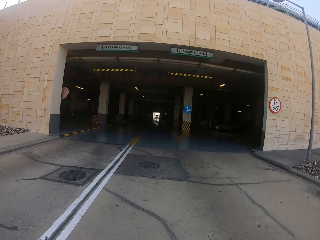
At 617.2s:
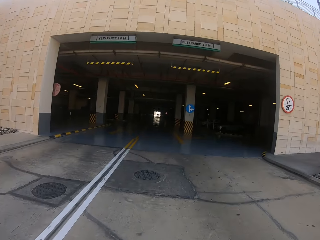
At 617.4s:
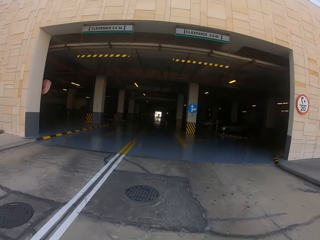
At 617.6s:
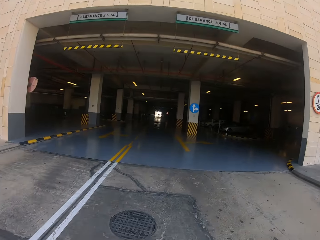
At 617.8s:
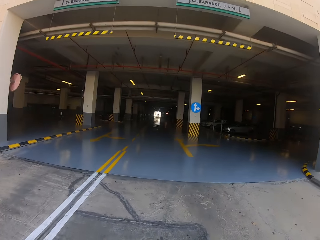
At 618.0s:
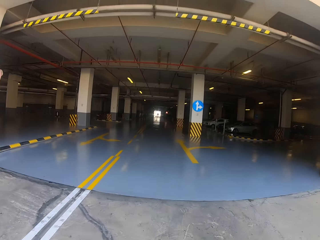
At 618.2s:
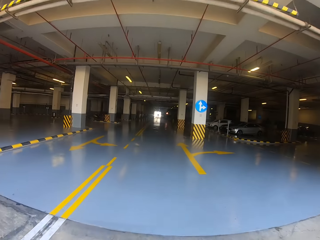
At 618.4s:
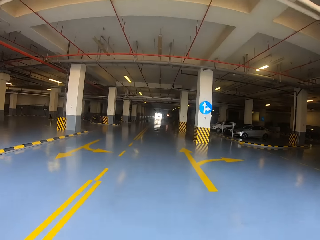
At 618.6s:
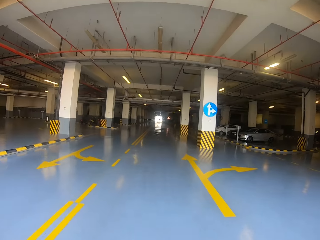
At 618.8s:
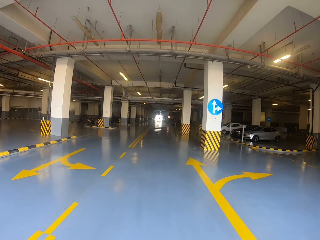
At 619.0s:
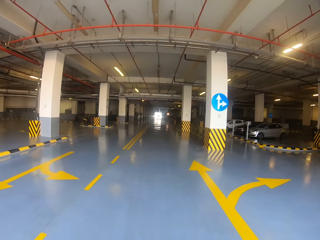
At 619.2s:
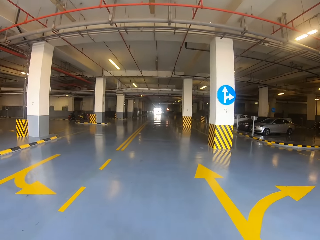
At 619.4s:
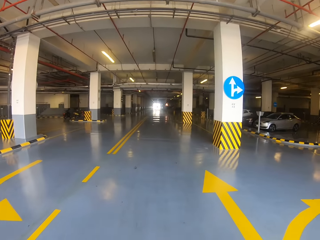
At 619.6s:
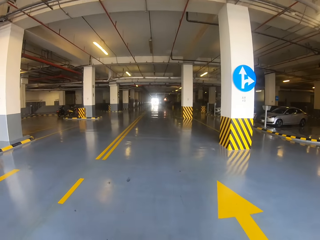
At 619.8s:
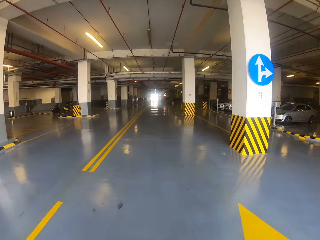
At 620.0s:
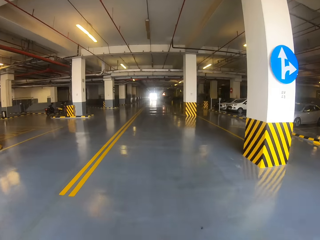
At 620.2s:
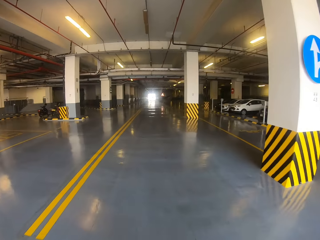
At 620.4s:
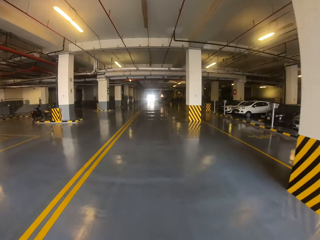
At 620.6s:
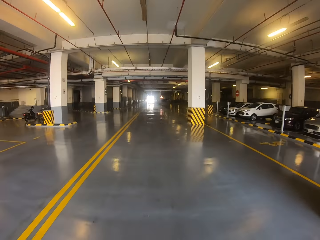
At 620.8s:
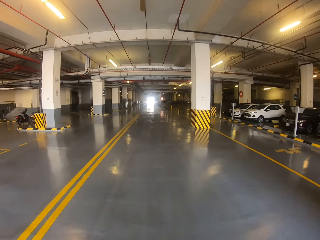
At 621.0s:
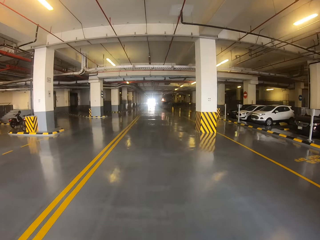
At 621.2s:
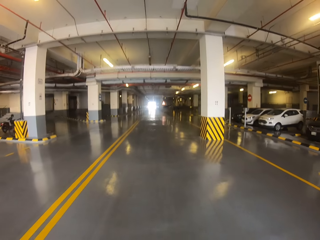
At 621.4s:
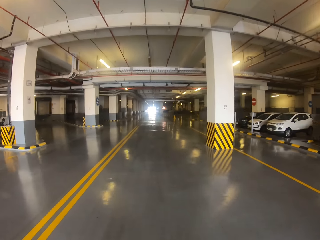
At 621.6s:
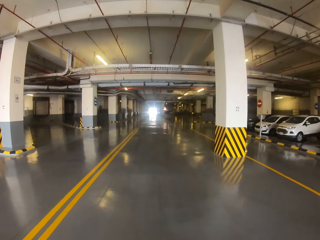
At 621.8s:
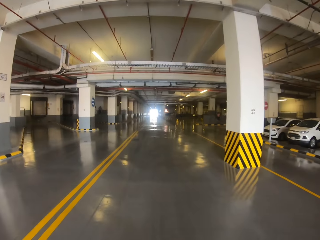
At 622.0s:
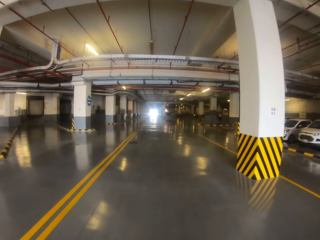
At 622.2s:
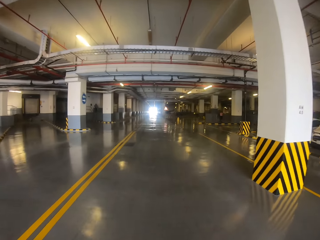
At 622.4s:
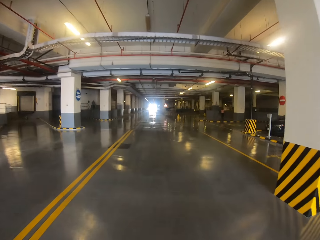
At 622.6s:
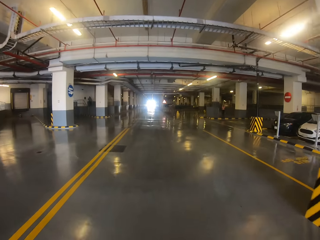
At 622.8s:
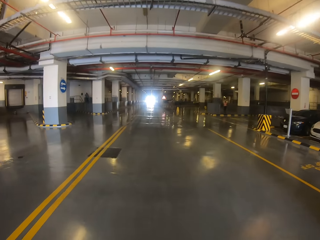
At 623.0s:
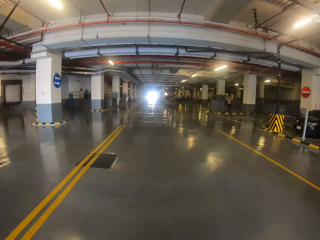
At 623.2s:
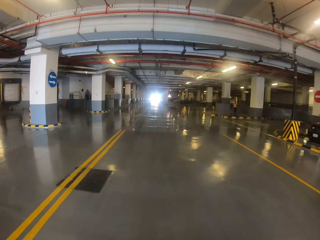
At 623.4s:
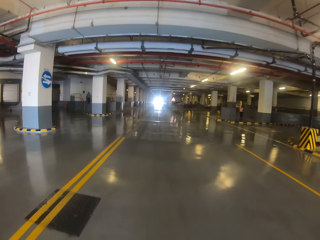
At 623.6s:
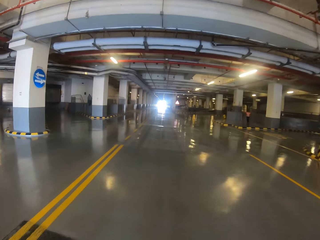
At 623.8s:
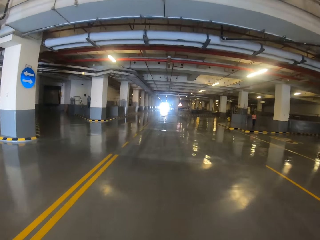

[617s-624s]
The camera wearer cycles in the parking lot.

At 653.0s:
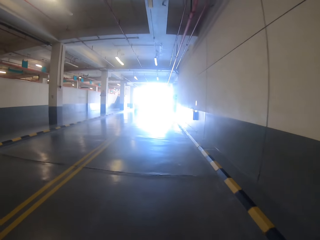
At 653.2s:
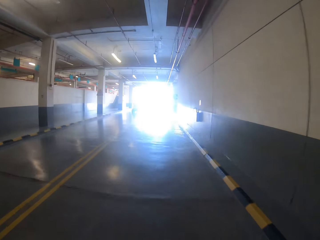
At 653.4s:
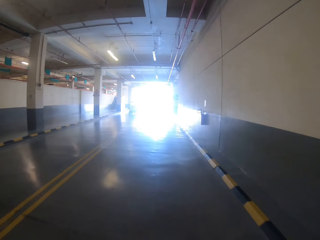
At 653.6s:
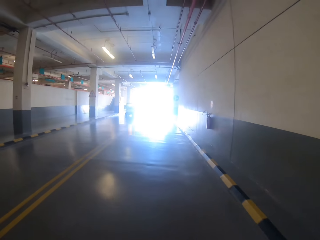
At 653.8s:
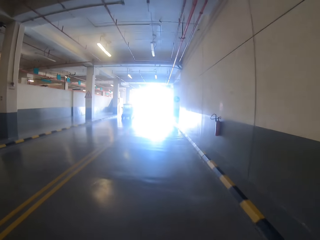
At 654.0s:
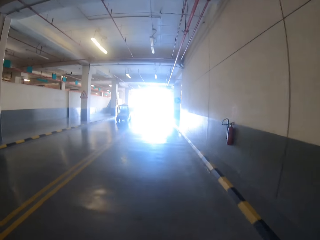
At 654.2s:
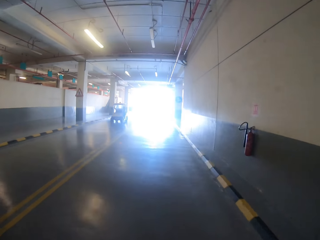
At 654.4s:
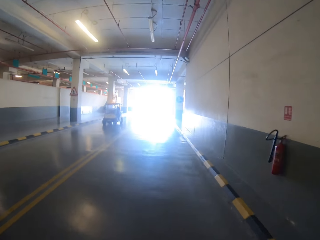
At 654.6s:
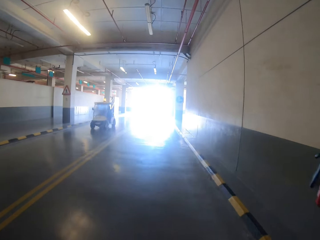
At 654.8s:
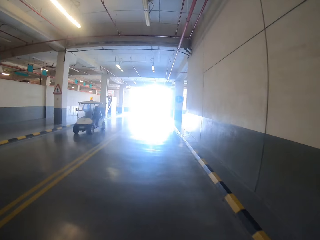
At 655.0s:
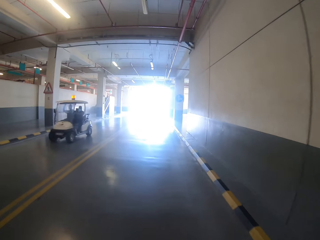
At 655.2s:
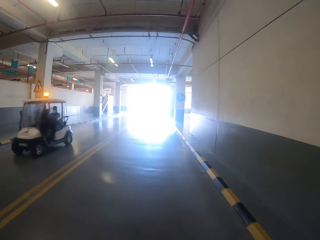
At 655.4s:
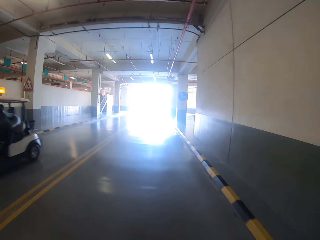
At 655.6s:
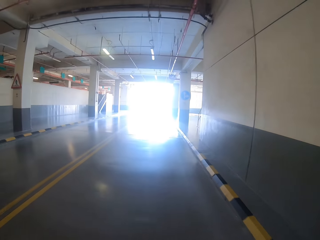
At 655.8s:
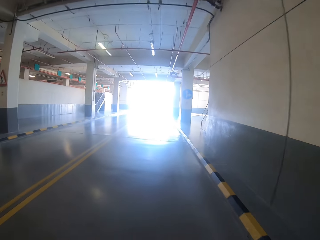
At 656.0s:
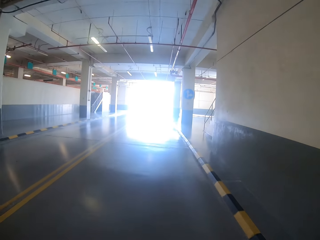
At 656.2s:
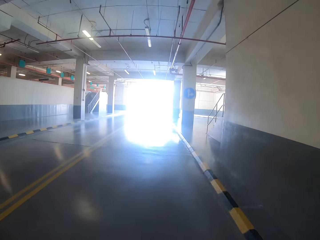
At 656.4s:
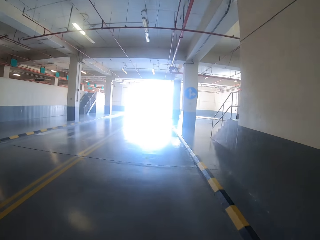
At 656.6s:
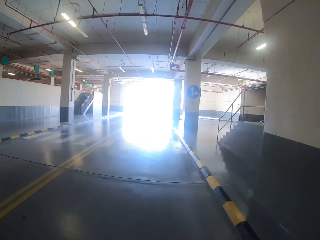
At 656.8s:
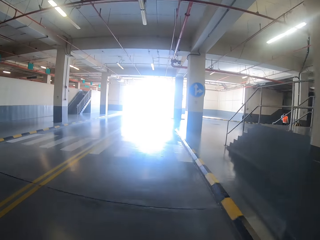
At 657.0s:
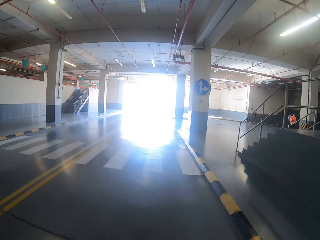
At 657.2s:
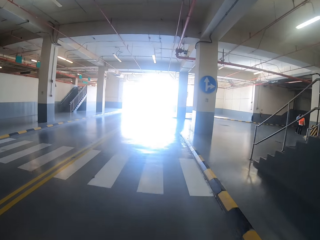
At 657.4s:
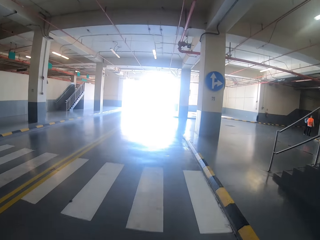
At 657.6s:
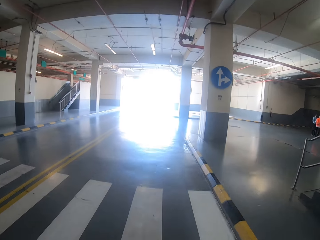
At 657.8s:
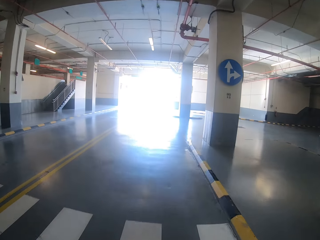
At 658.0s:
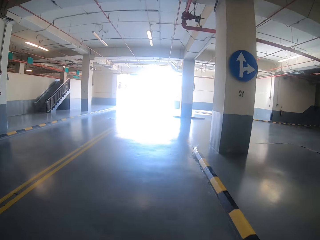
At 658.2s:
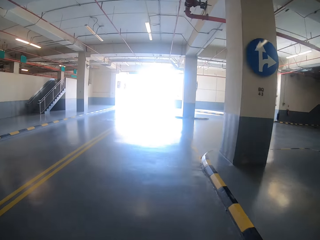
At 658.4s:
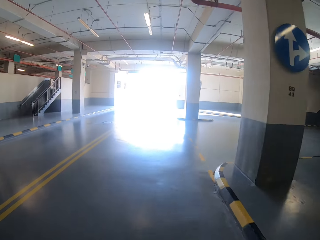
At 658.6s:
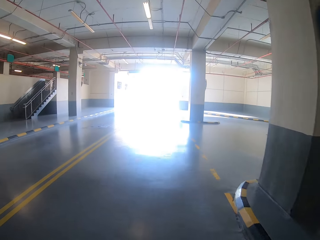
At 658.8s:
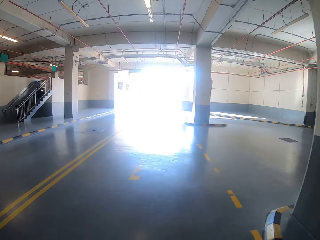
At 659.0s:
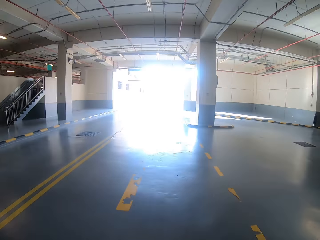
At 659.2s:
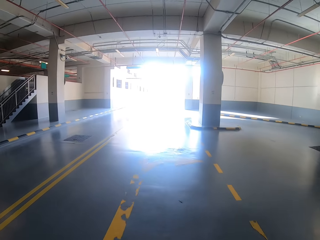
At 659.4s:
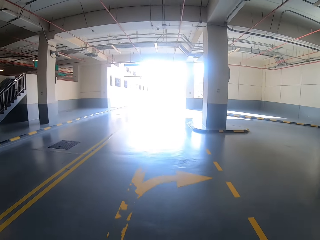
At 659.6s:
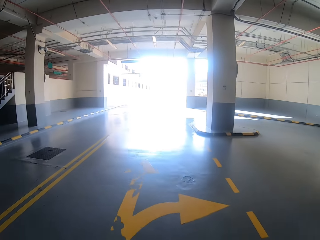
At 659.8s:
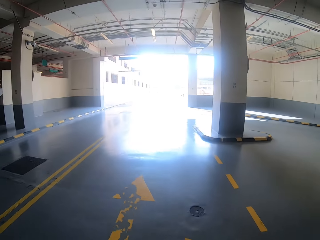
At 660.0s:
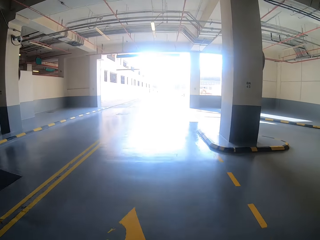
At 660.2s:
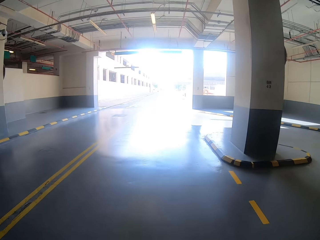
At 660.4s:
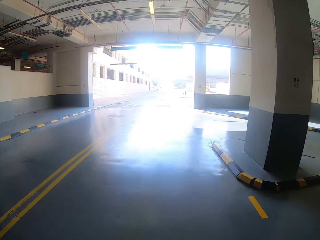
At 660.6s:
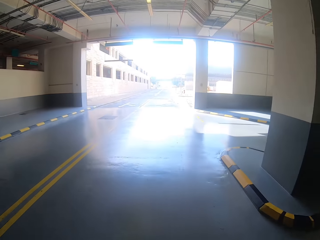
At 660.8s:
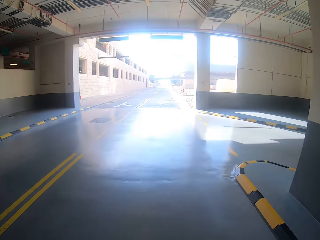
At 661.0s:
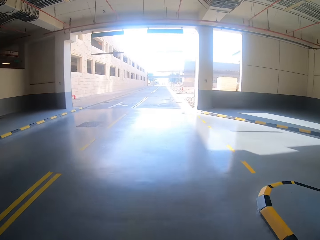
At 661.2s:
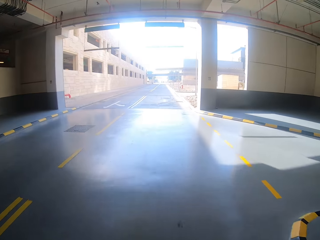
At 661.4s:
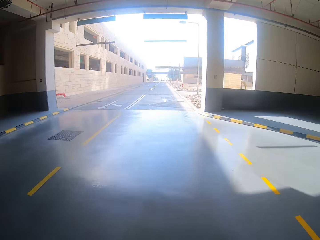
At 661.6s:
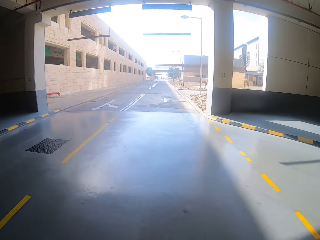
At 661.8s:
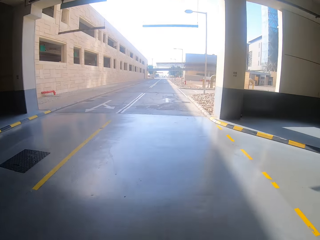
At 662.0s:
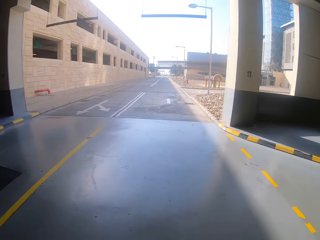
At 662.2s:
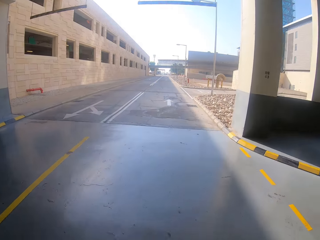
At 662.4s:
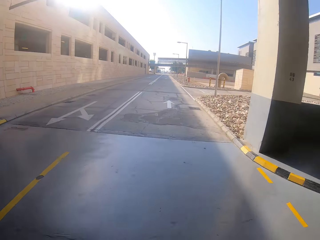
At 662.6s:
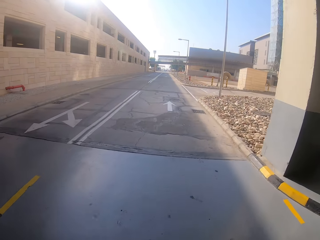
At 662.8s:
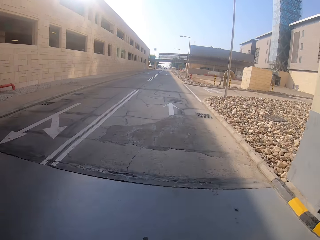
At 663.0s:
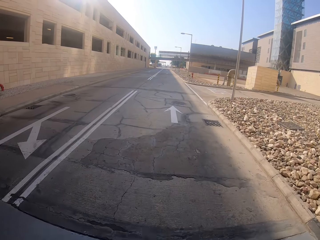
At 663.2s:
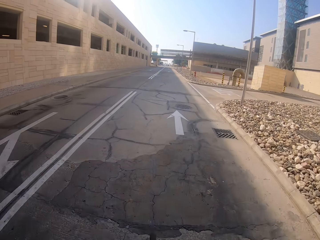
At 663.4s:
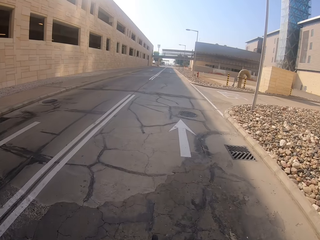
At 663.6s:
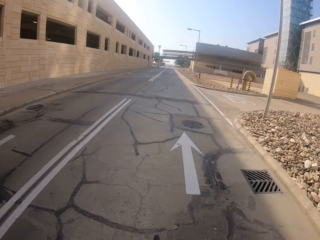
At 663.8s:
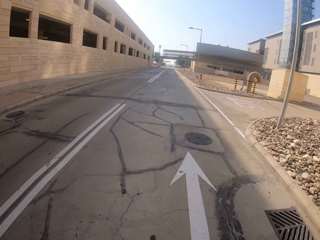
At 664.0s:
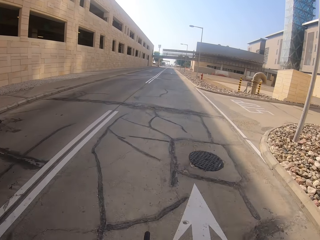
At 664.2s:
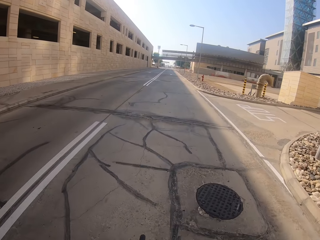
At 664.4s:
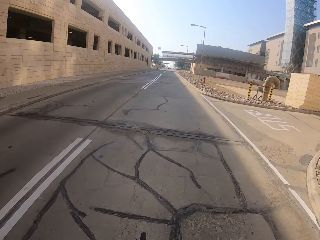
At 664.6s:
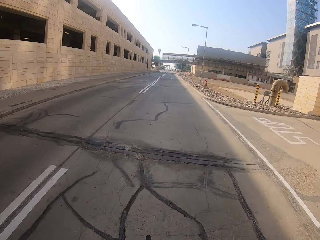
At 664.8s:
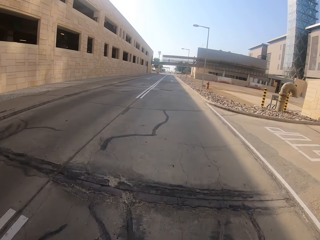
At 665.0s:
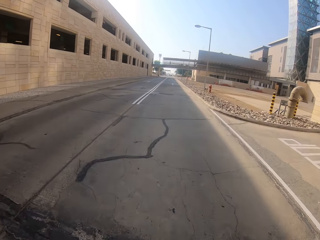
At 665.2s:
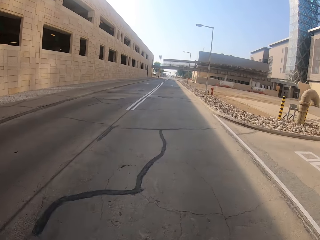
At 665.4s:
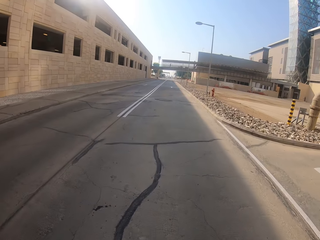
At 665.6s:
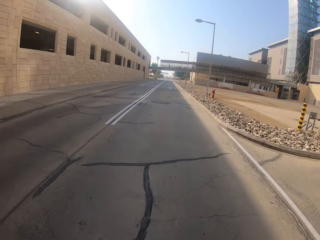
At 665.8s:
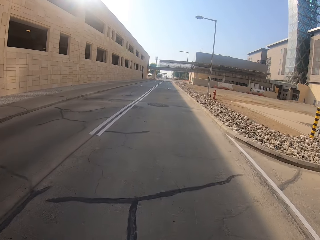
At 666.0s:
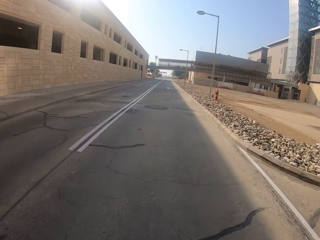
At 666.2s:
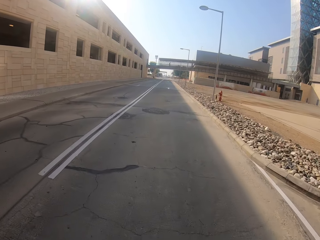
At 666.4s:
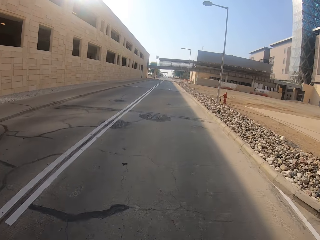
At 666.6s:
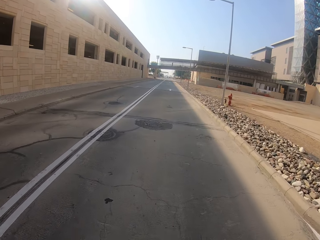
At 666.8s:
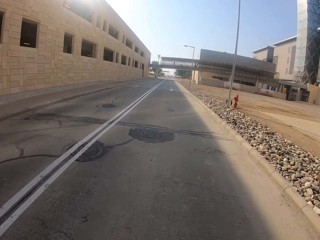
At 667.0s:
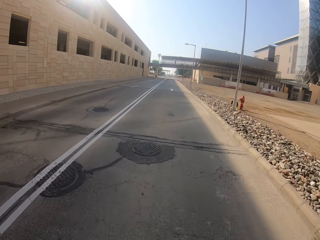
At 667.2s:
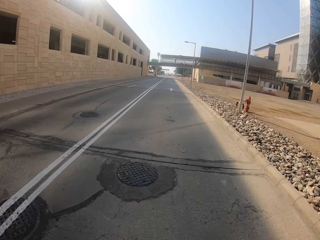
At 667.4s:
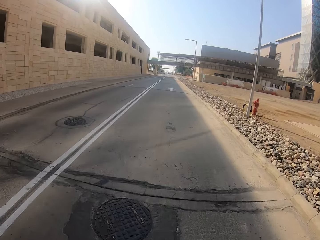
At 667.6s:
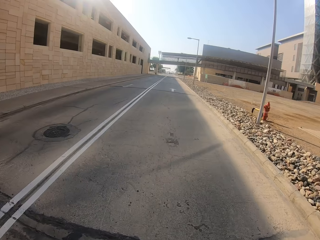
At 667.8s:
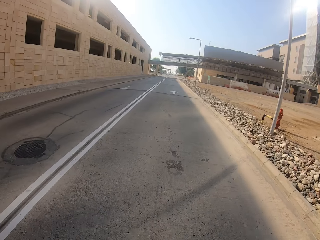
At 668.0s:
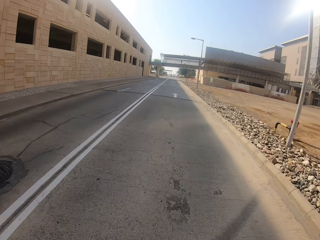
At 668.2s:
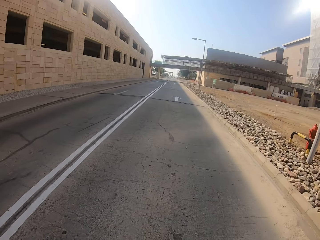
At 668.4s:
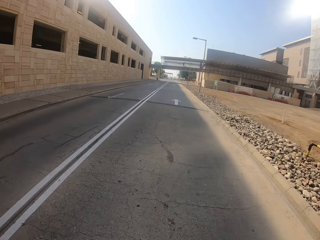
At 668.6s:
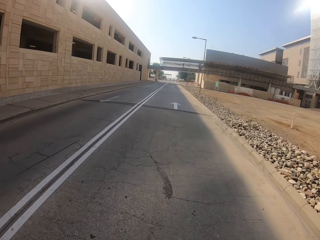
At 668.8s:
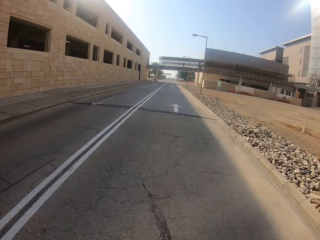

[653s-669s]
The camera wearer passes an oncoming forklift. They cycle on the road.
